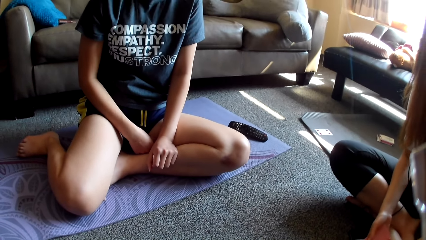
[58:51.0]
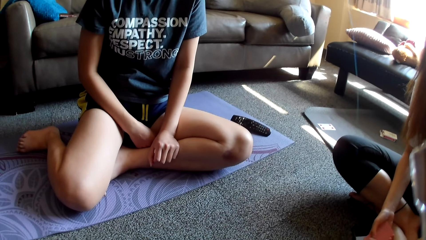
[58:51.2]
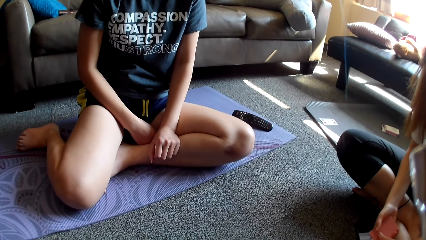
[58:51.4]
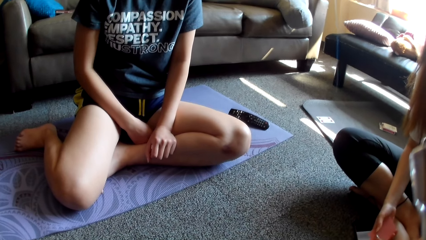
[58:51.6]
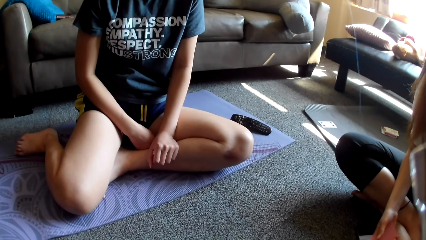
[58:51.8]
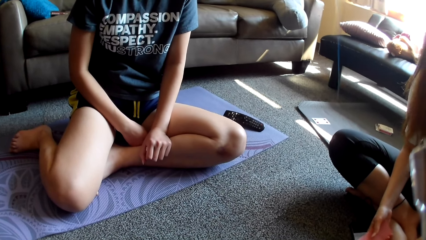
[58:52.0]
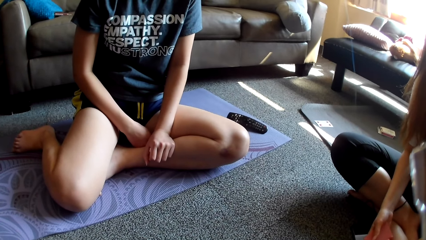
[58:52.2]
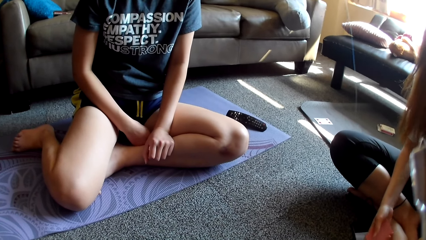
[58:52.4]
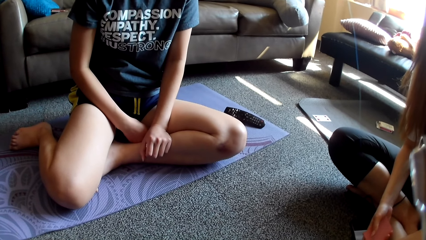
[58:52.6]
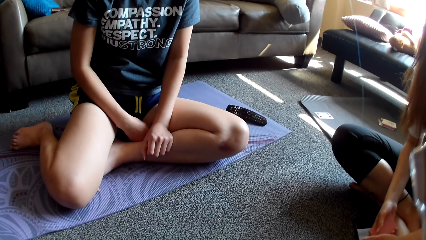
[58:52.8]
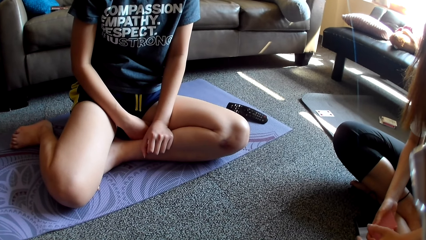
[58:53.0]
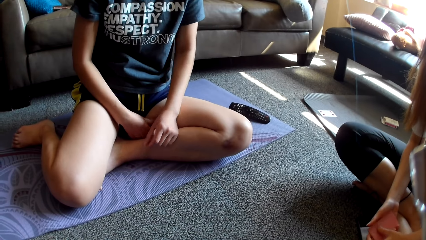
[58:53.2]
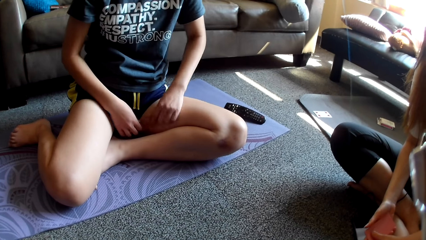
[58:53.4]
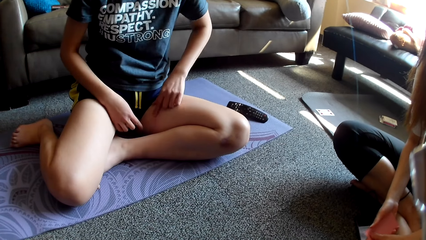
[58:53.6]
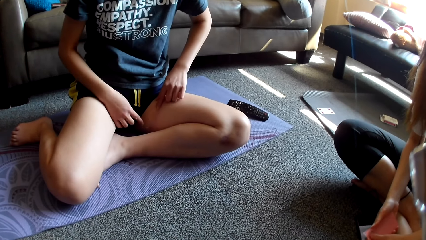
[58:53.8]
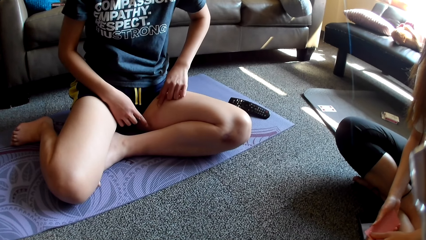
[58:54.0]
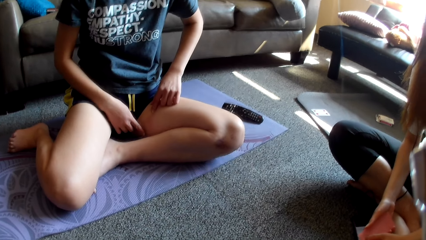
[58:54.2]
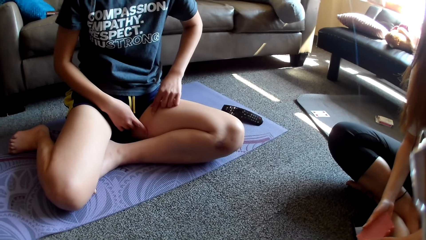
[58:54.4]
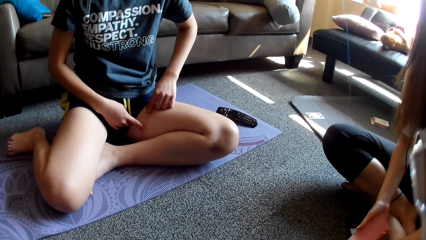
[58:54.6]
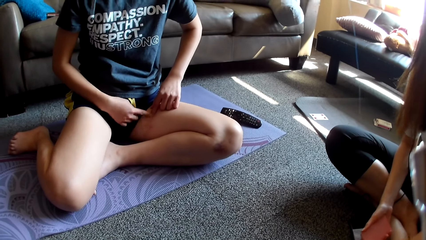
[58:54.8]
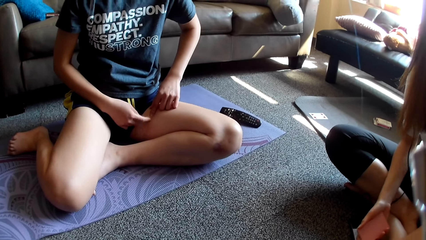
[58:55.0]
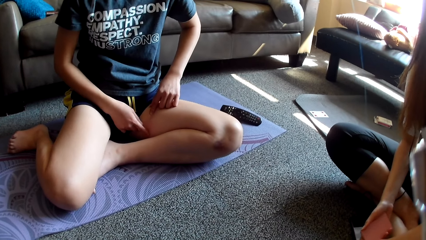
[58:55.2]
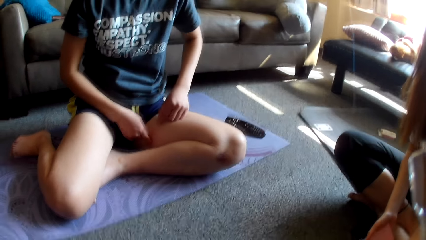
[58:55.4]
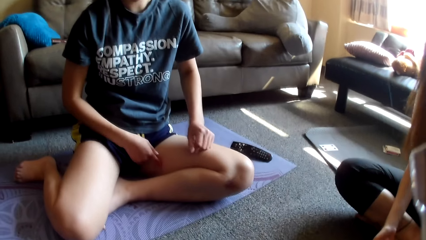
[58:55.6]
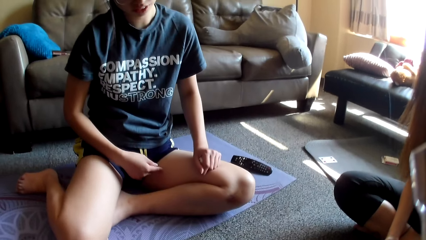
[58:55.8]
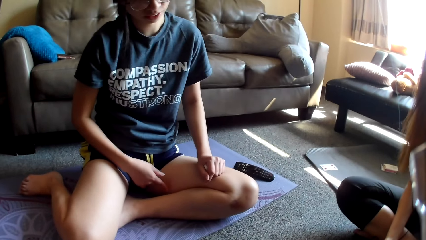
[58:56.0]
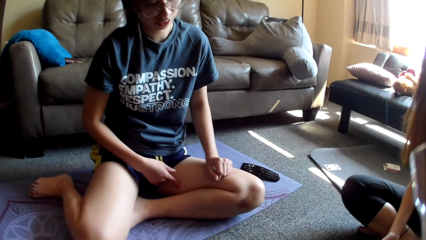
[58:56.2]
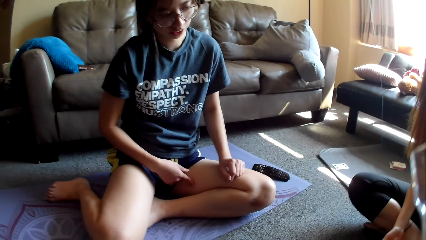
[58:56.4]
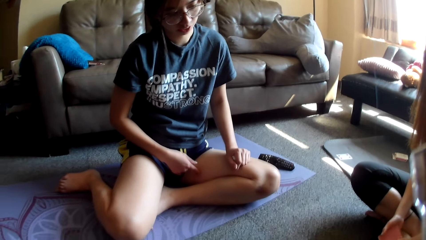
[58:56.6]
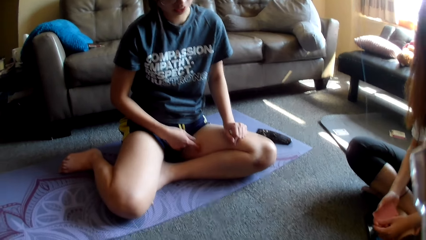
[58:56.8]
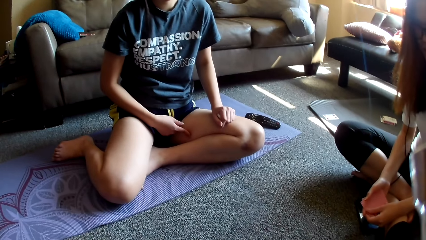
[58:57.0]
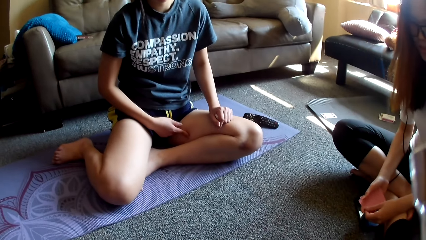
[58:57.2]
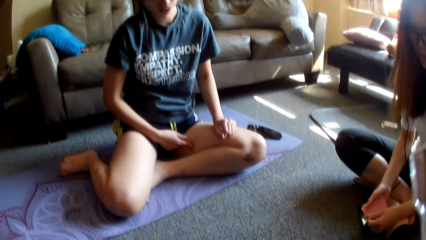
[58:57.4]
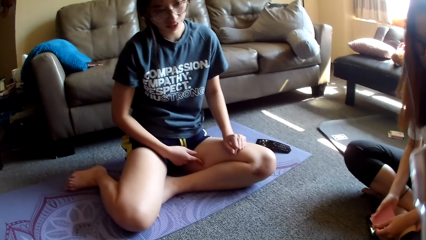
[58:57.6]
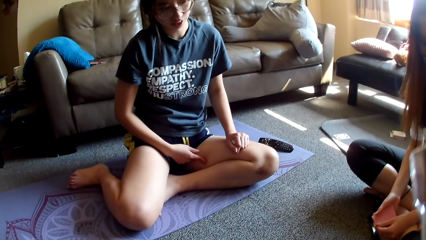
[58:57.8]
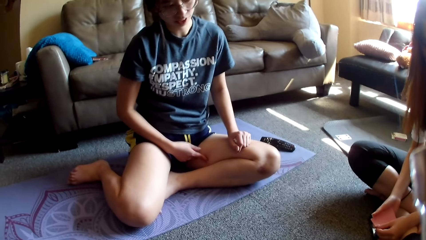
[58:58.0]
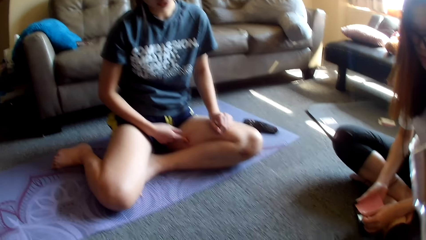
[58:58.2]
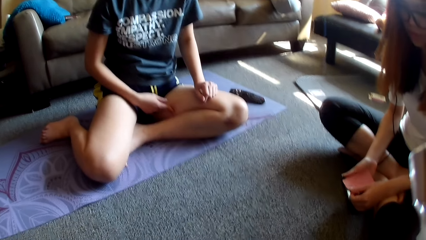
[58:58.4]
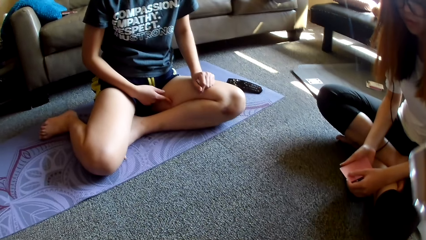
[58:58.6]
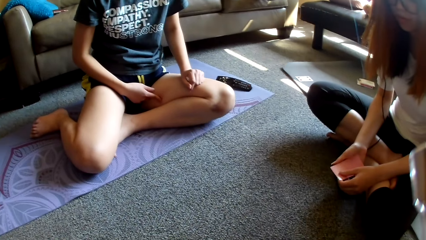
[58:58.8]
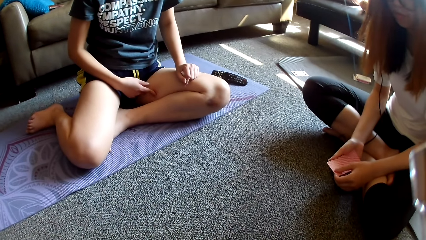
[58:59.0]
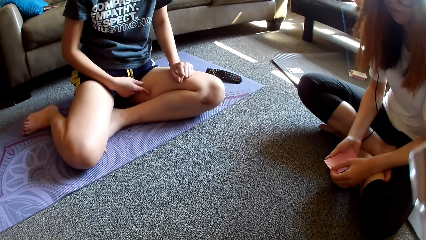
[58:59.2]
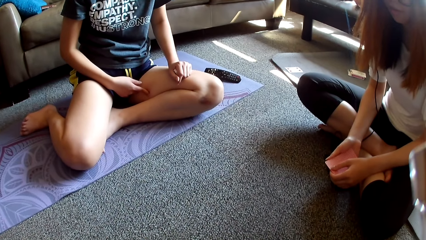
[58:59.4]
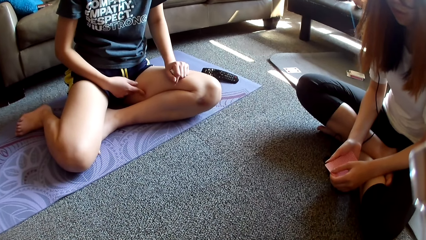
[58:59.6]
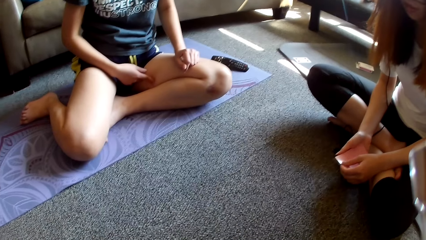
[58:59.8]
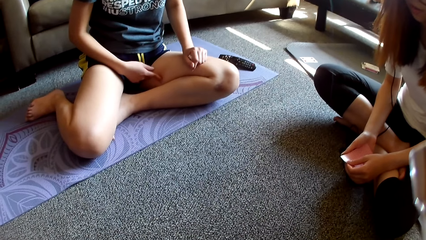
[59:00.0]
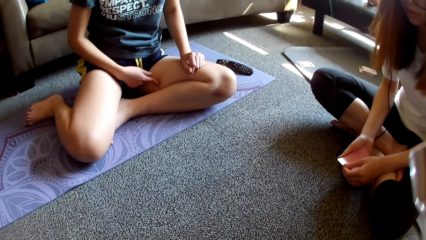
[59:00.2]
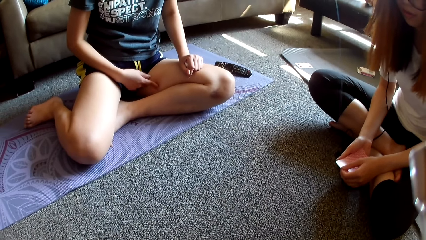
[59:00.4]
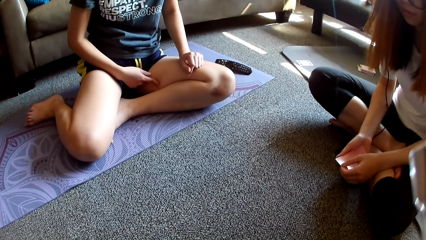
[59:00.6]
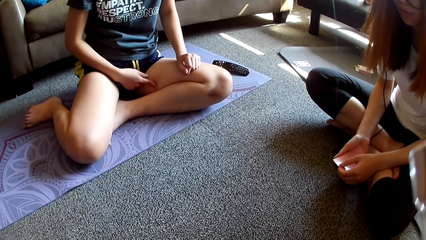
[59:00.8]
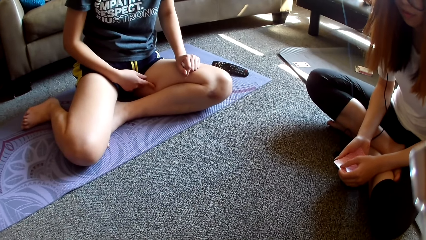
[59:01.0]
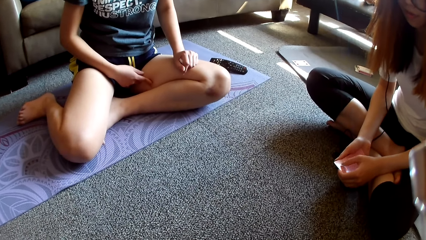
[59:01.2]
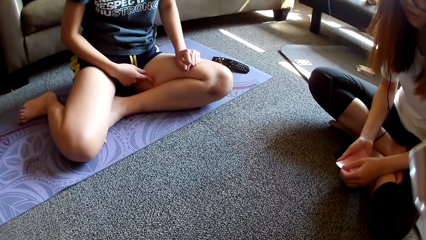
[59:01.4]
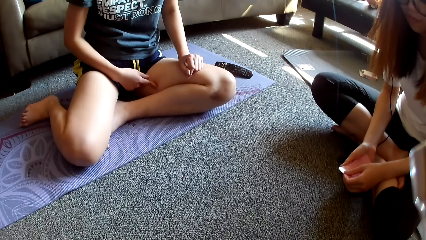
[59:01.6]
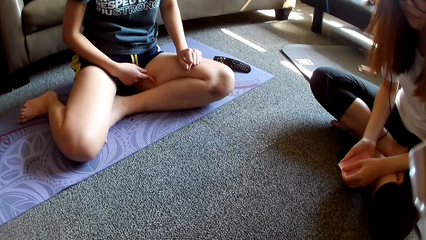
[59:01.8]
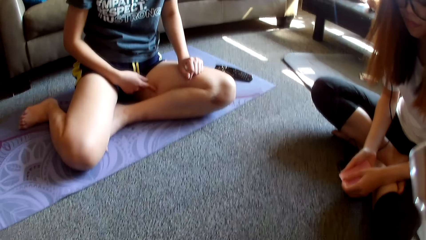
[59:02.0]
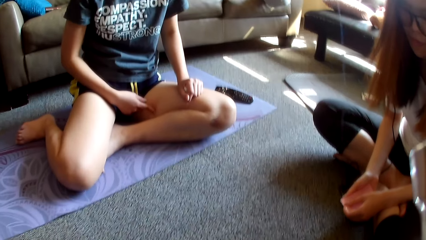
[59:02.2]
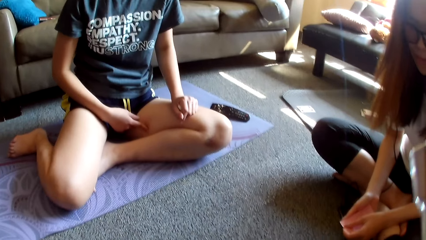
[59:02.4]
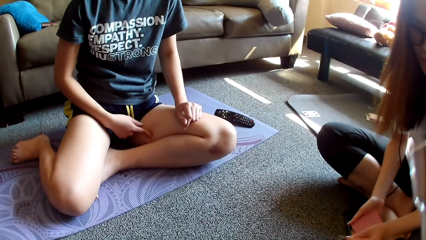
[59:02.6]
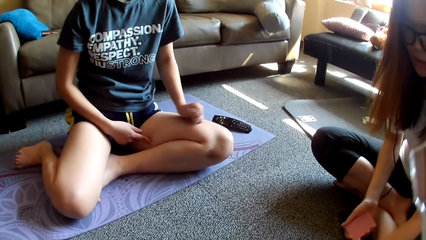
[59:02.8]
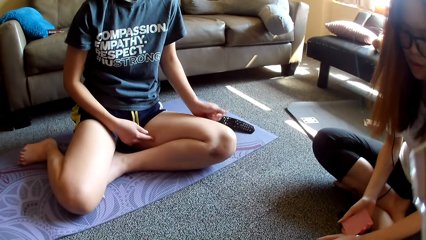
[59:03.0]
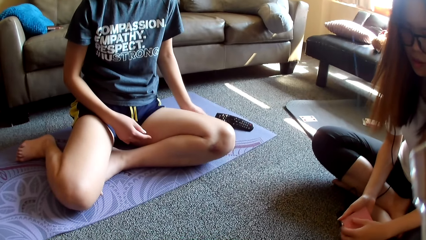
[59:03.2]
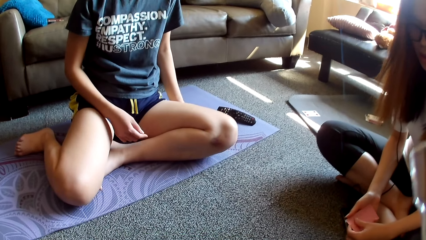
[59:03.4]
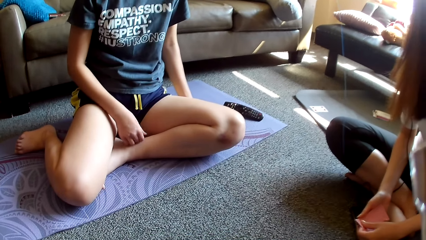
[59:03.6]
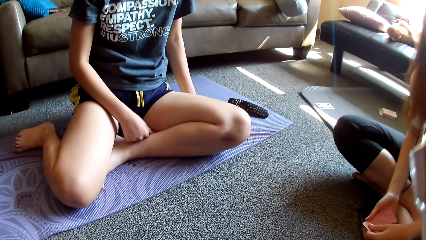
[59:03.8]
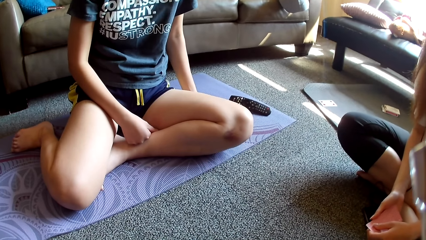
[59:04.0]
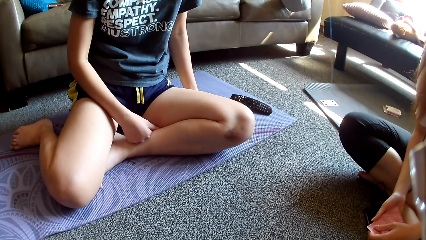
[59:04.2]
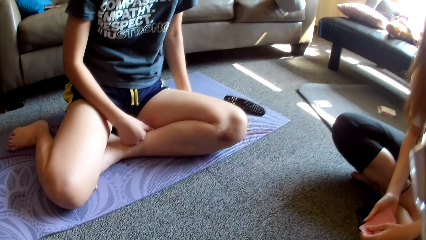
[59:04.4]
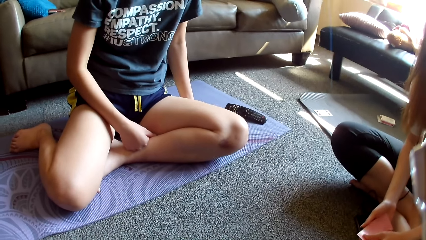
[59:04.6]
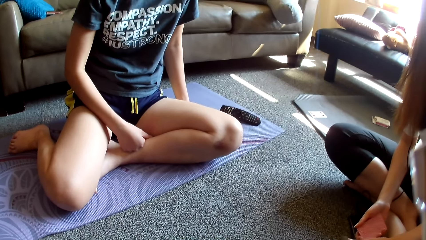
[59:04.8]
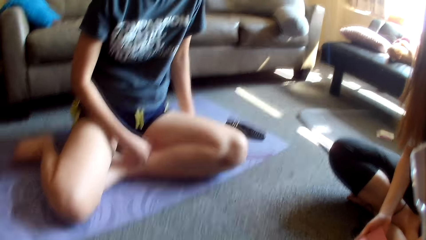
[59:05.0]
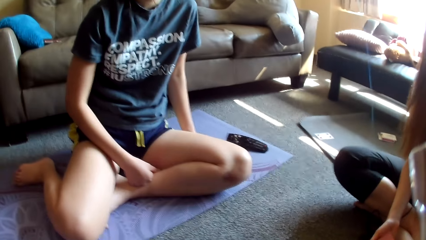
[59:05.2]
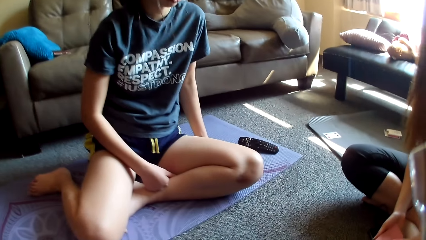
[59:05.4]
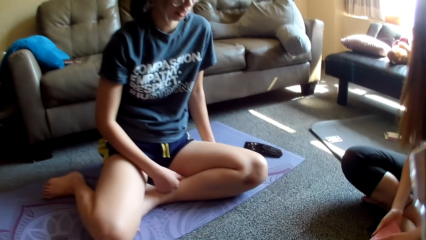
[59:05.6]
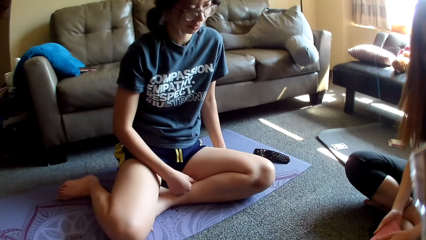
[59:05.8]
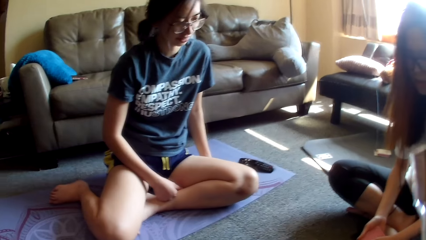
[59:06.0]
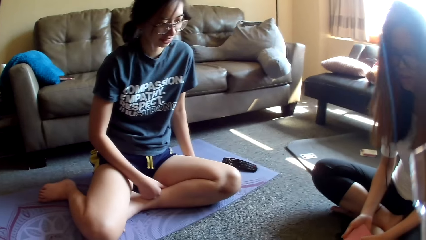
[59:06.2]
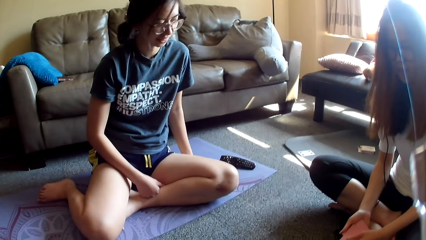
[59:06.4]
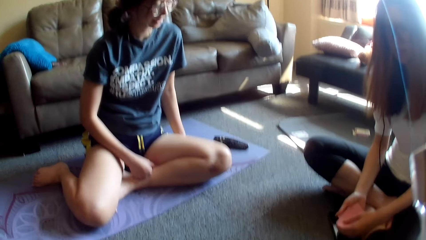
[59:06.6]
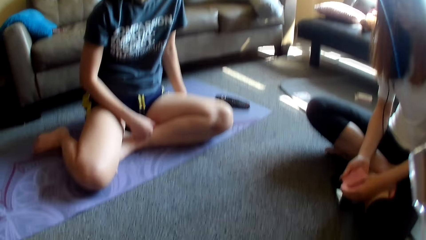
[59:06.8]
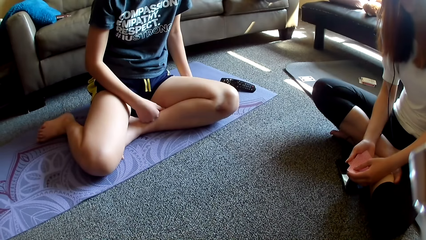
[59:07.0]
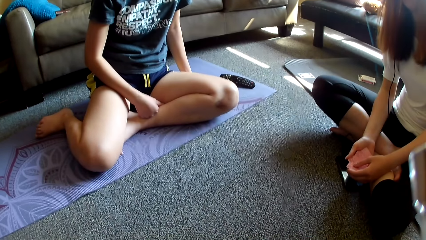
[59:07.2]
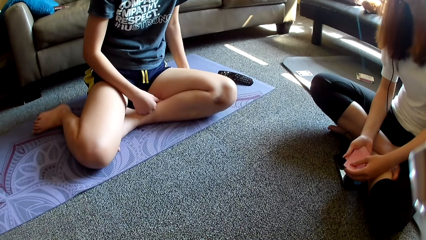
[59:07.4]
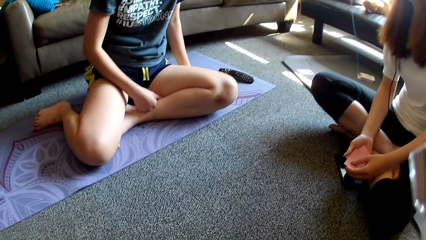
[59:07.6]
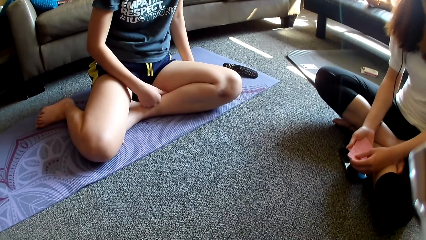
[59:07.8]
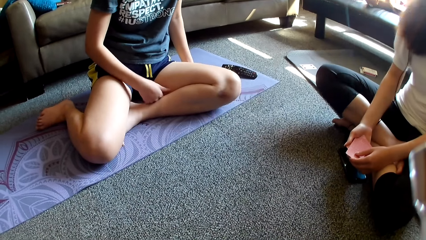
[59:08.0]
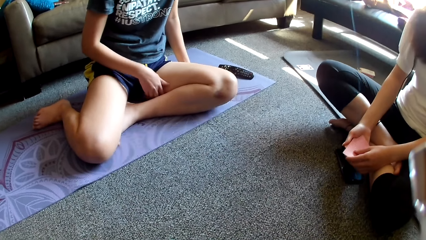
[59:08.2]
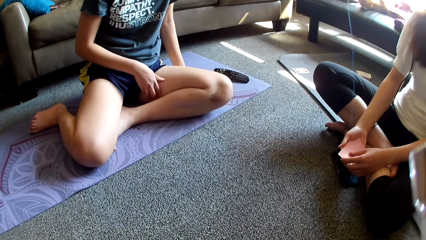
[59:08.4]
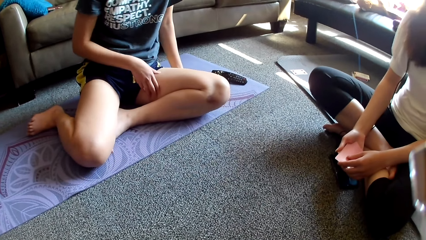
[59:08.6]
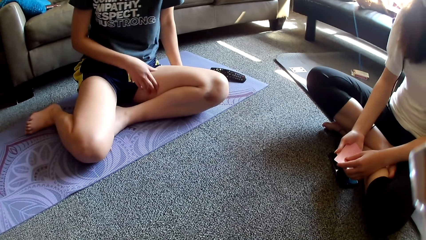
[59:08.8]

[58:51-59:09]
A lady touches the card game. Another lady touches her thigh and rubs her thigh. The first lady holds cards. The second lady repositions a hand. The first lady places a card on the floor. The second lady rests the hand on her leg. The first lady picks up the card game. The camera wearer looks around. The first lady lifts her leg.
